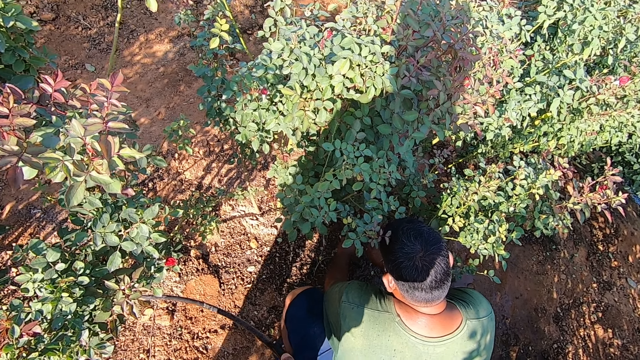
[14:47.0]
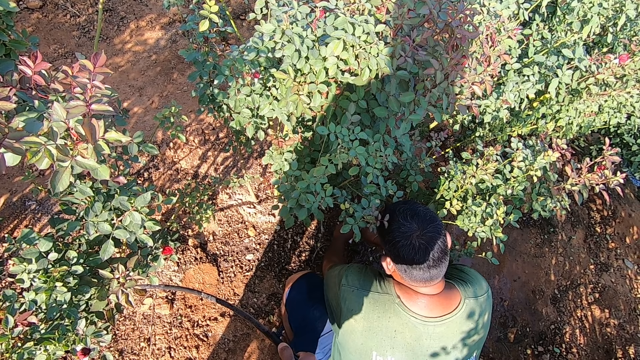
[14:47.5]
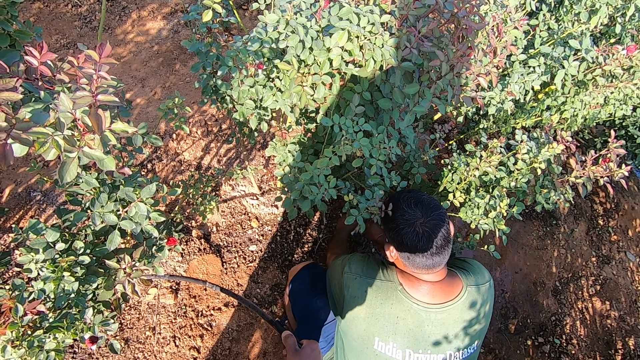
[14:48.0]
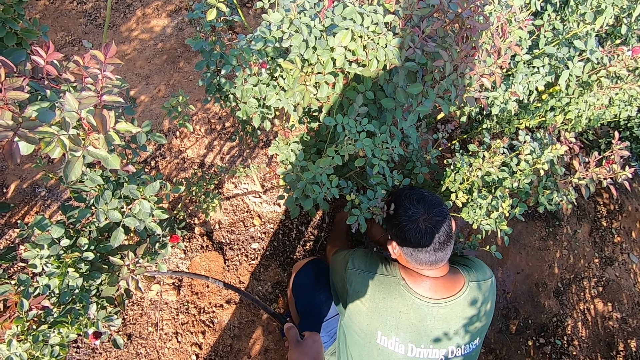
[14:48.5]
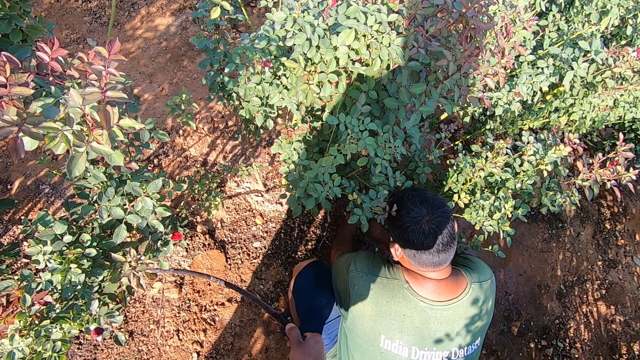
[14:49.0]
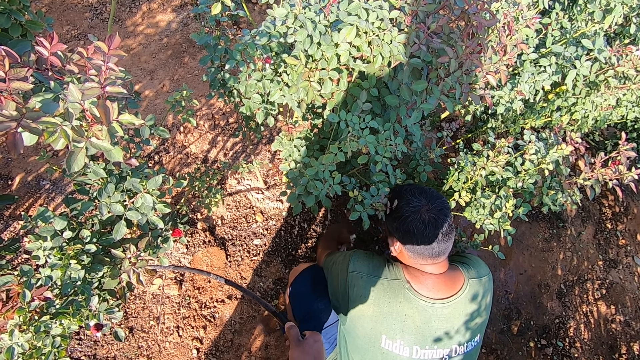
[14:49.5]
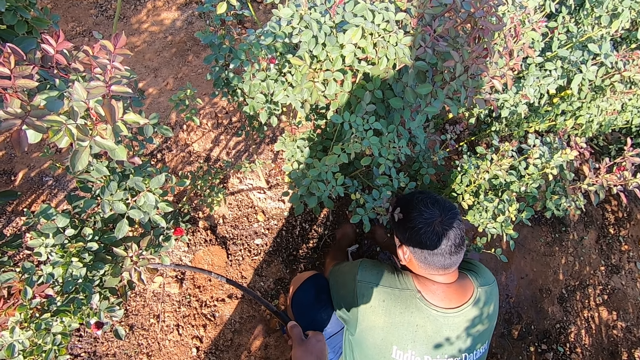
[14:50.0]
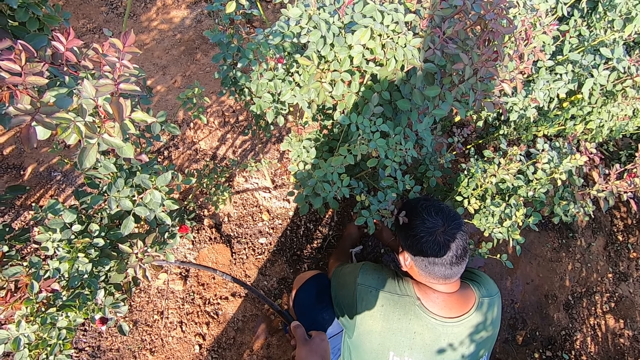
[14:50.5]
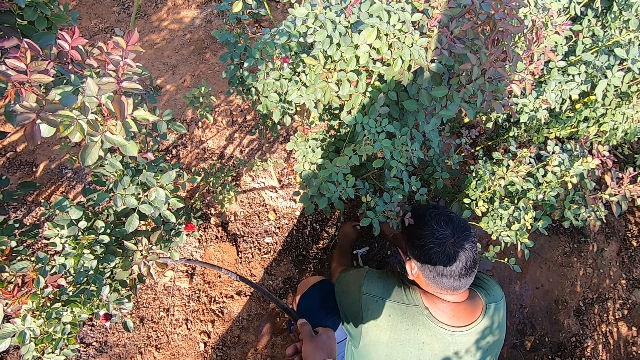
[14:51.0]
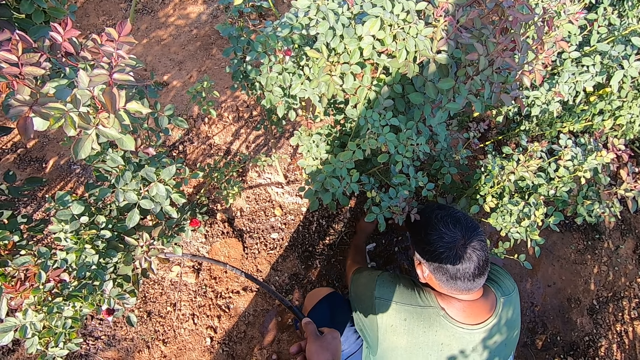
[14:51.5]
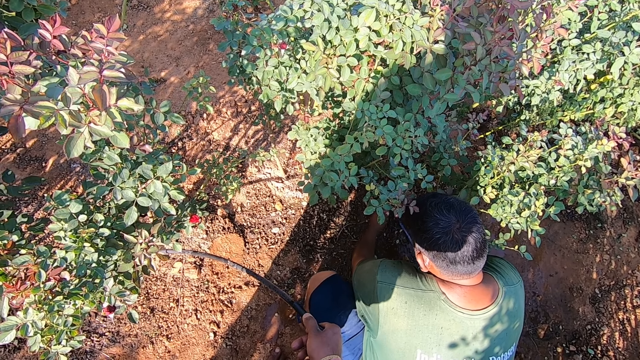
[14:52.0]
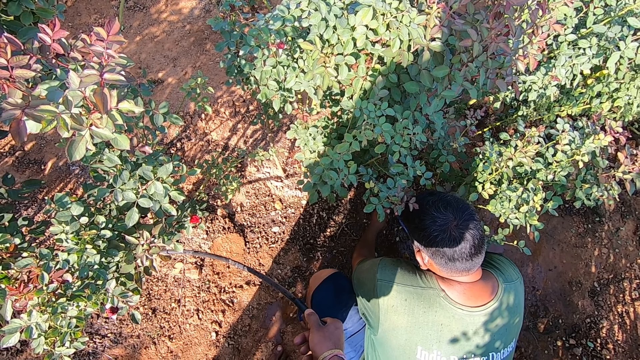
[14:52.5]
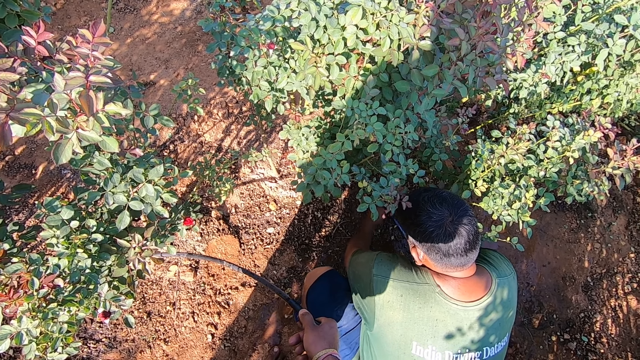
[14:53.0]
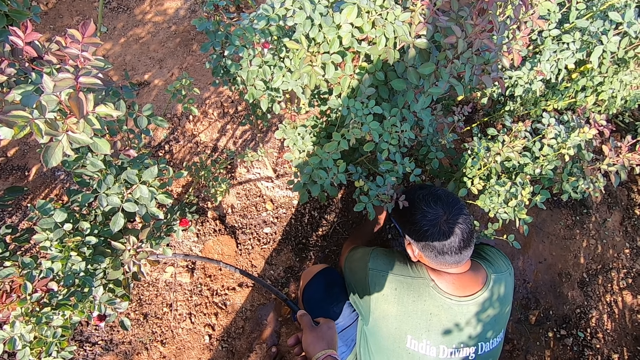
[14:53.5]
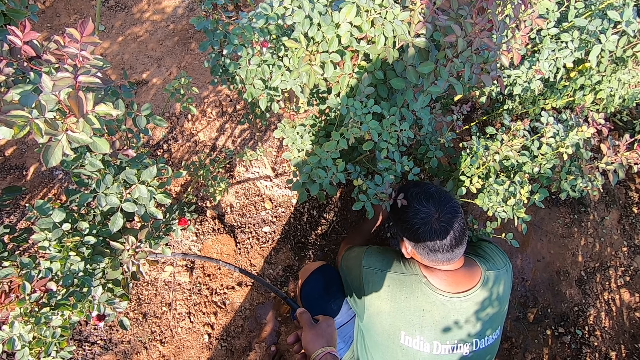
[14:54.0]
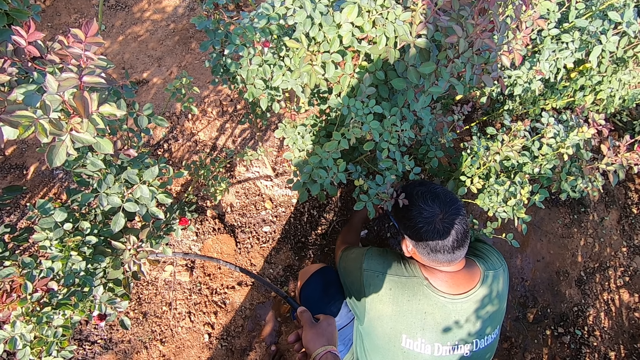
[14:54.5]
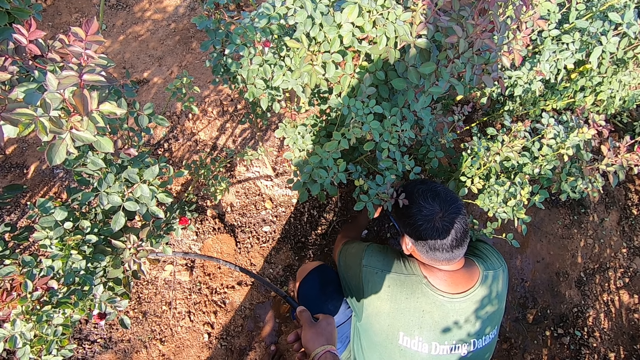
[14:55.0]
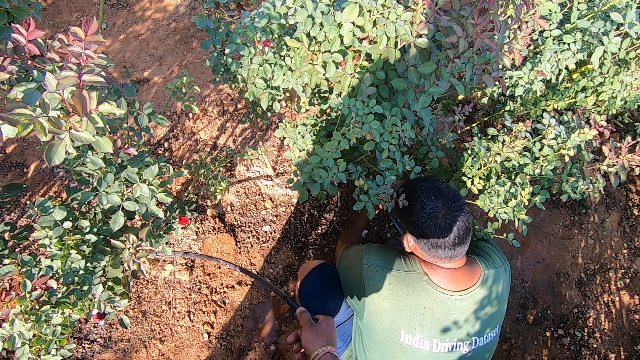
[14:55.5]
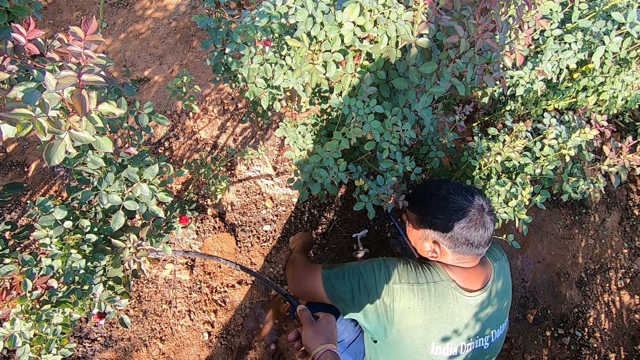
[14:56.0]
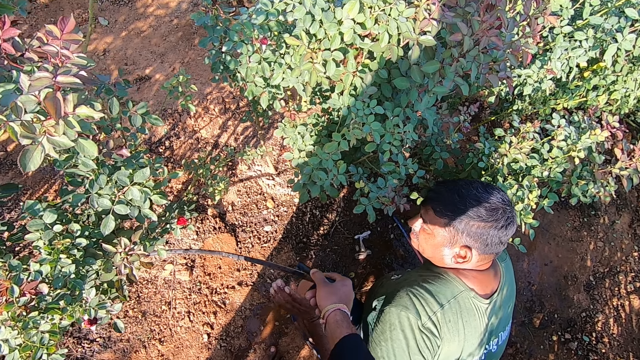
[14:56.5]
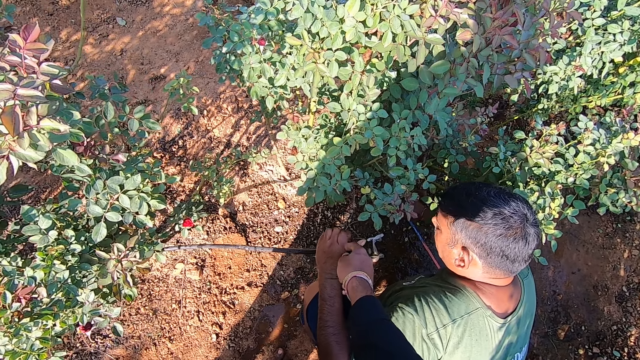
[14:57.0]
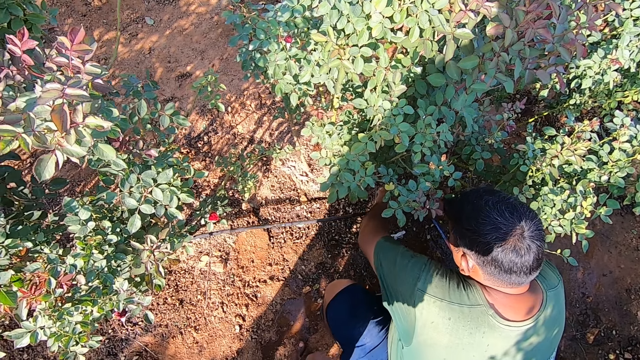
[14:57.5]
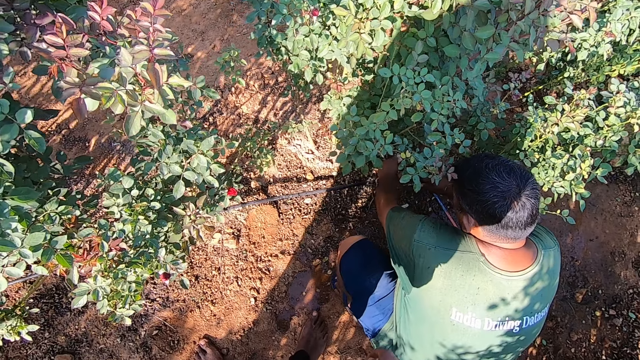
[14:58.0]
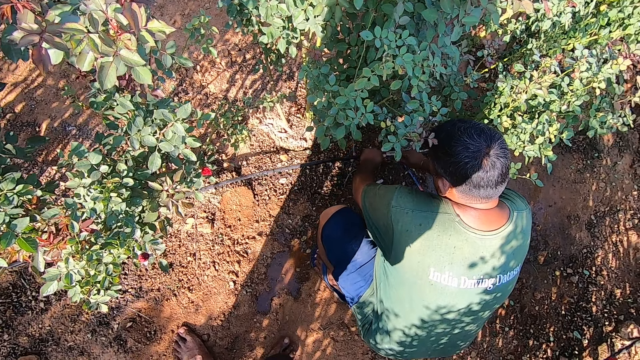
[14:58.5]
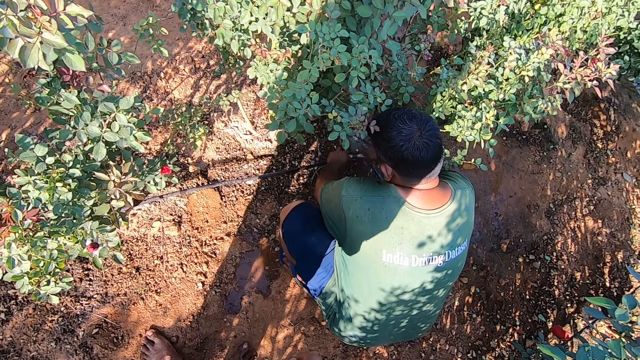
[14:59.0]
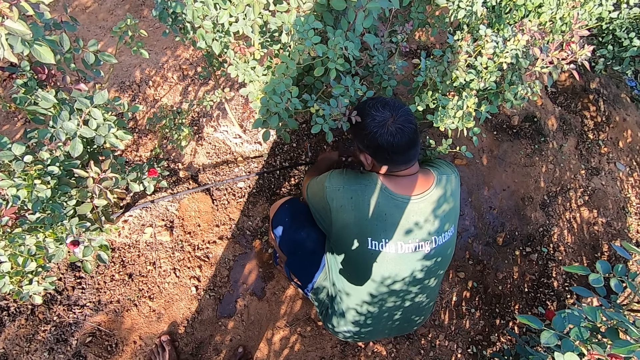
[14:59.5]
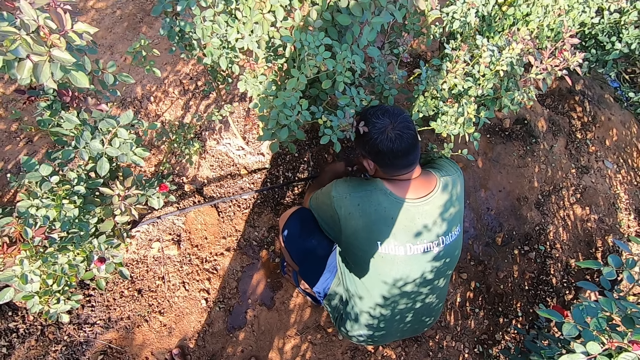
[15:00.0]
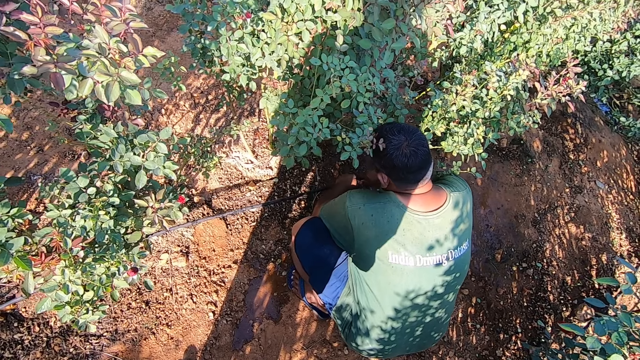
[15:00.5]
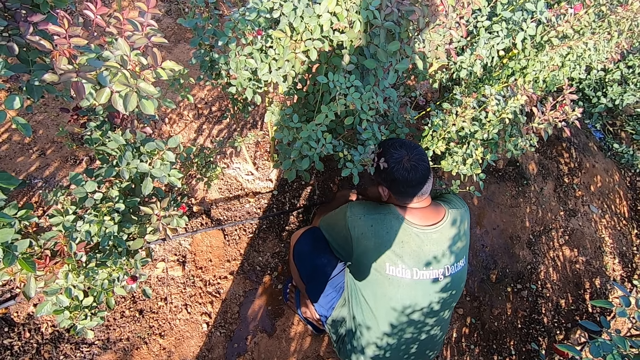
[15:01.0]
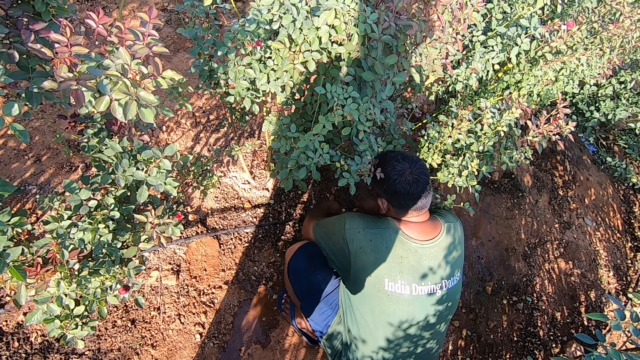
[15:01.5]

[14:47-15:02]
The man drops the poly bag on the ground with both hands. The man attaches the hose straight connector to the pipe on the ground. The man interacts with the camera wearer. The man collects the pipe from the camera wearer with his left hand. The man connects the pipe in his left hand to the pipe and straight hose connector in his right hand.

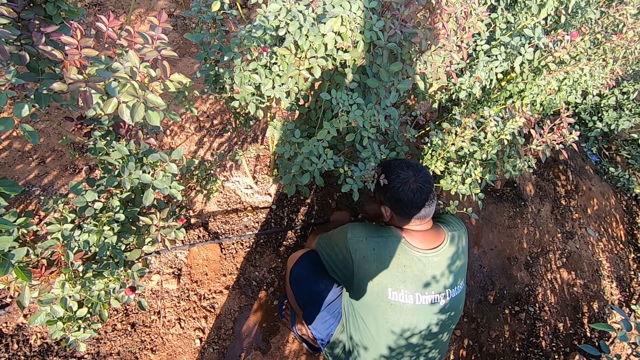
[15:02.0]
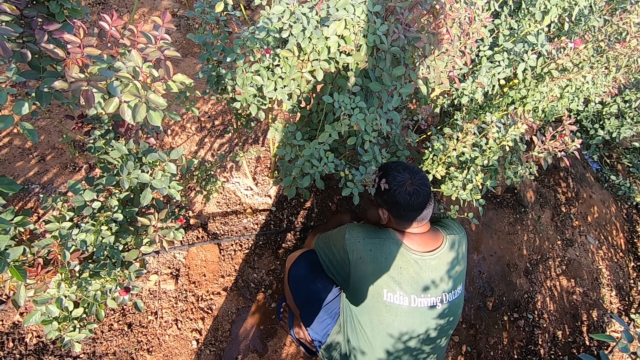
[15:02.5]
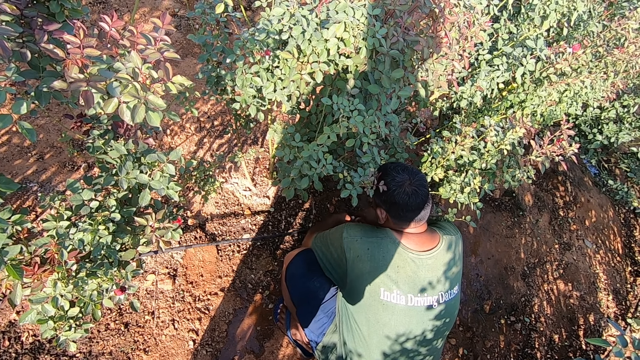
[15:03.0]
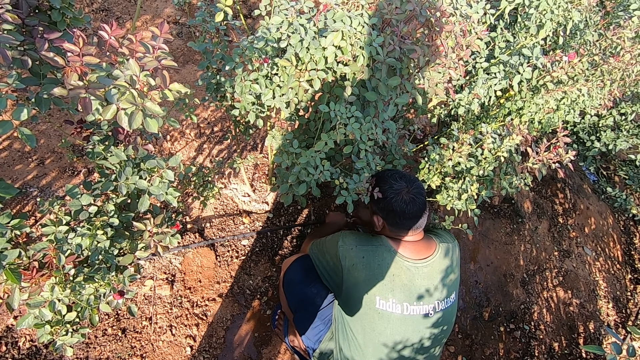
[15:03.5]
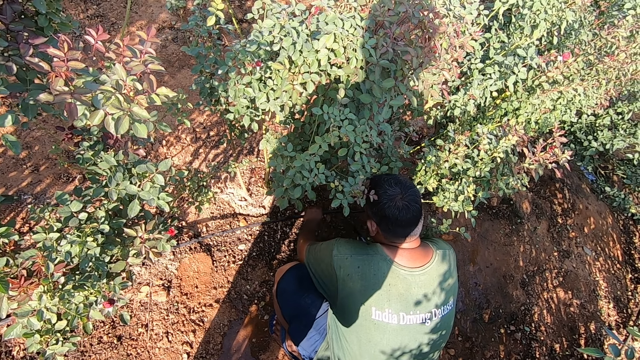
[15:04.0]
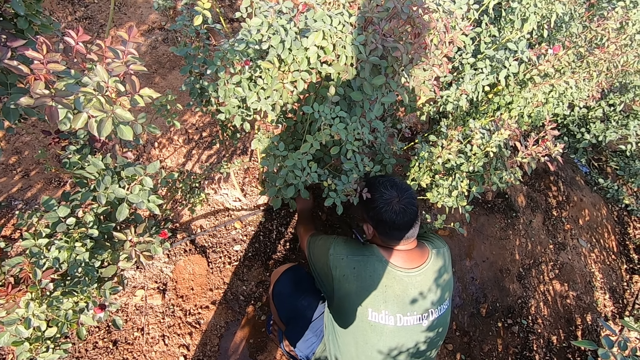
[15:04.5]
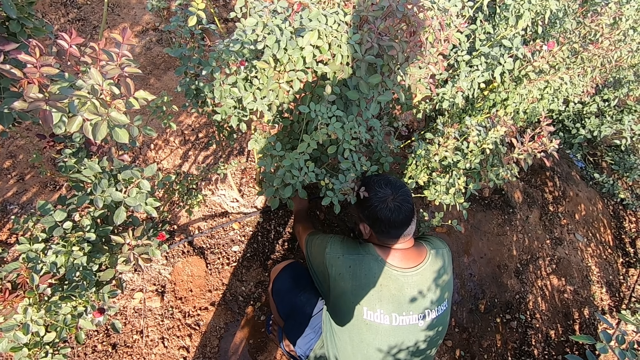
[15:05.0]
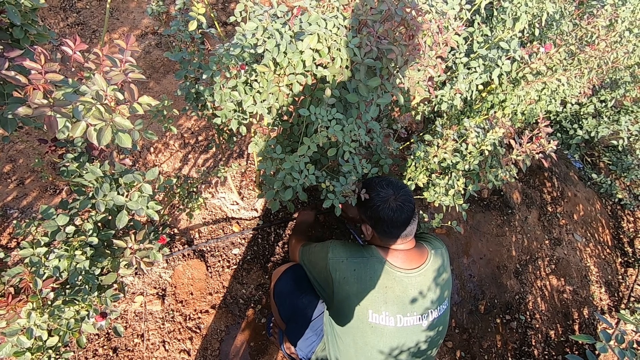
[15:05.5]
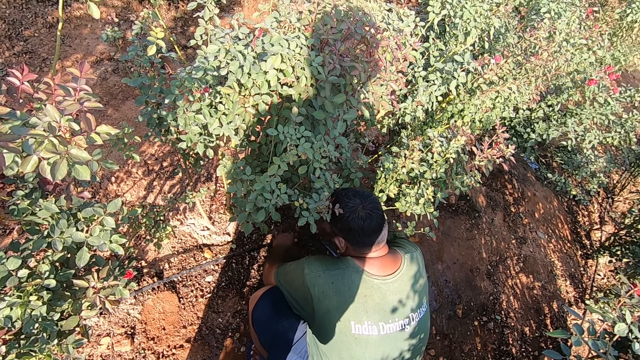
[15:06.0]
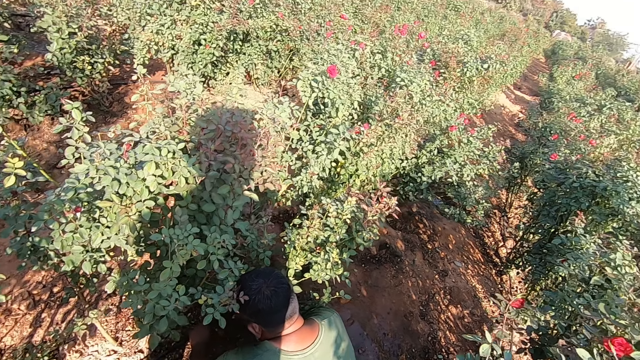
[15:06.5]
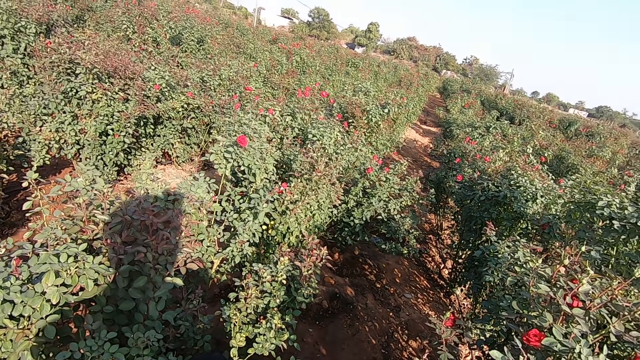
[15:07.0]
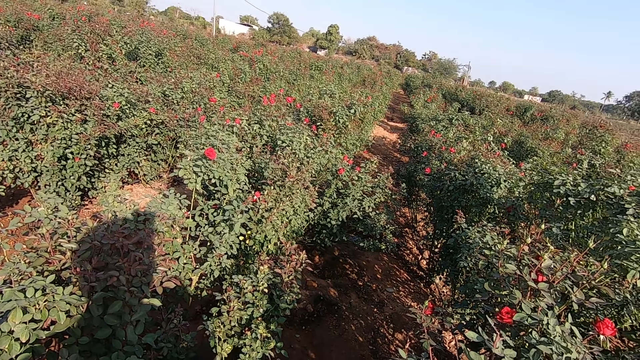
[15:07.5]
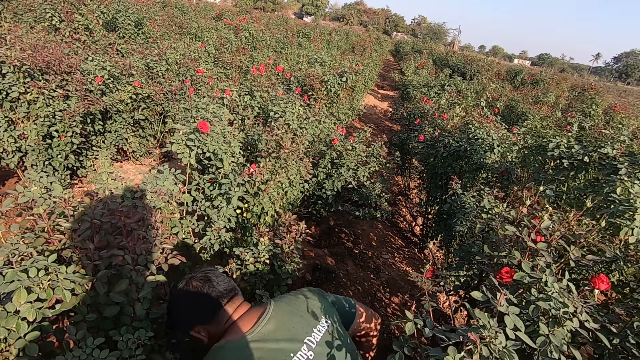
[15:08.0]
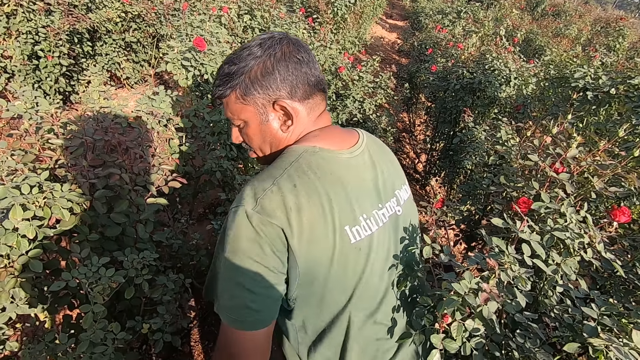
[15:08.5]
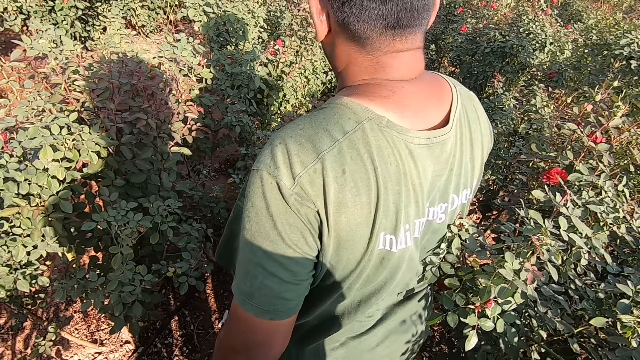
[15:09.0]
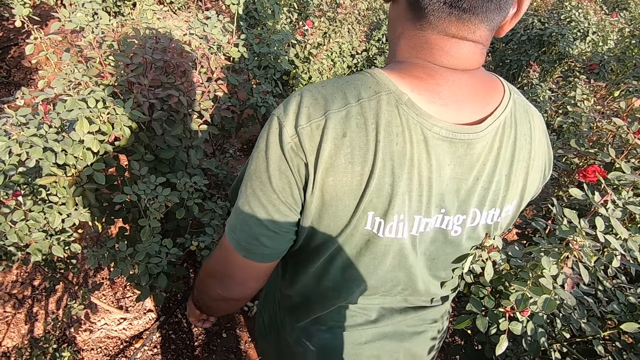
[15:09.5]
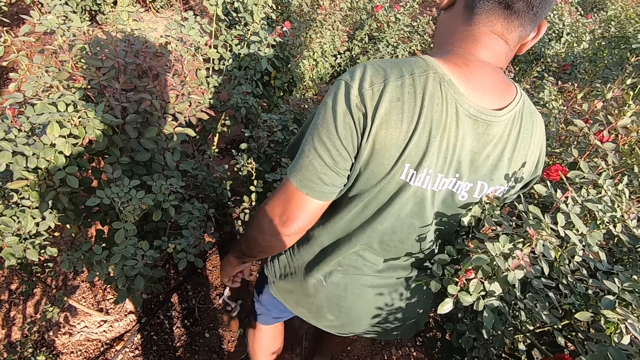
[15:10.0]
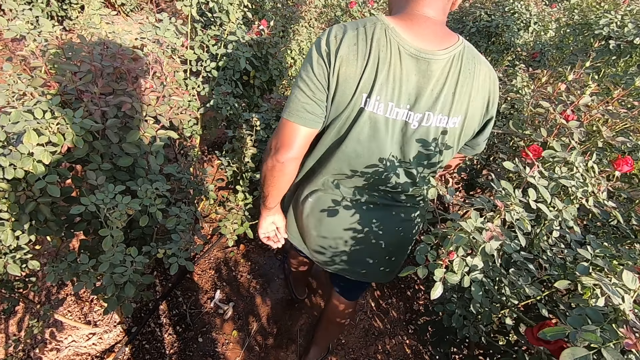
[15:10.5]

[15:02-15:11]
The camera wearer walks around the garden. The man stands up and walks around the garden.
